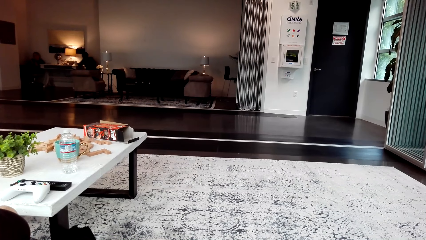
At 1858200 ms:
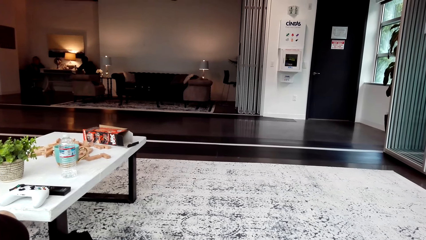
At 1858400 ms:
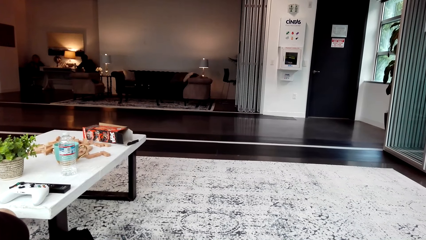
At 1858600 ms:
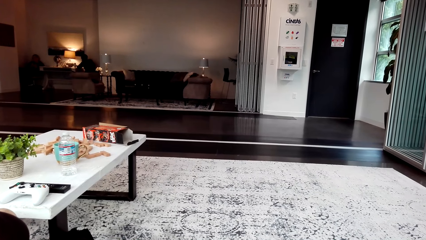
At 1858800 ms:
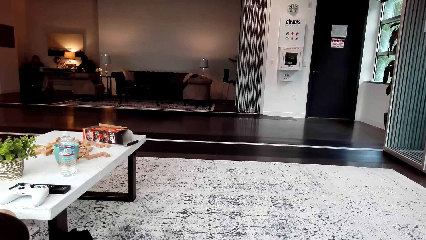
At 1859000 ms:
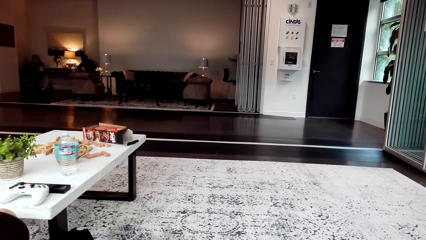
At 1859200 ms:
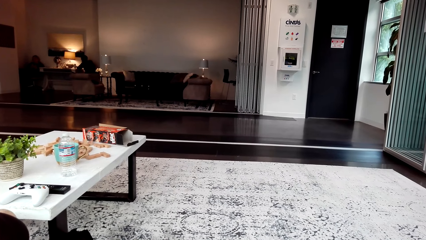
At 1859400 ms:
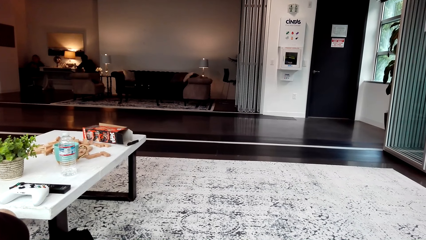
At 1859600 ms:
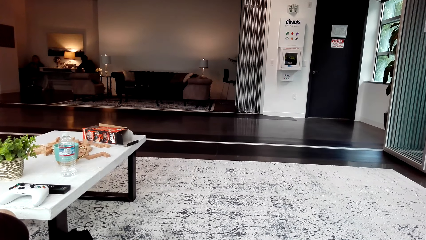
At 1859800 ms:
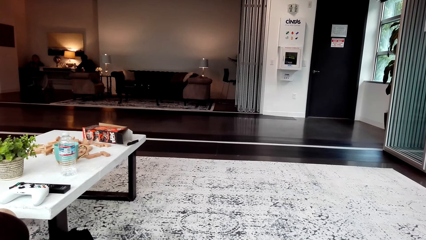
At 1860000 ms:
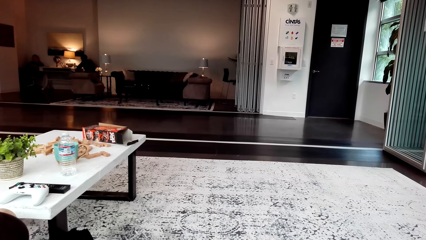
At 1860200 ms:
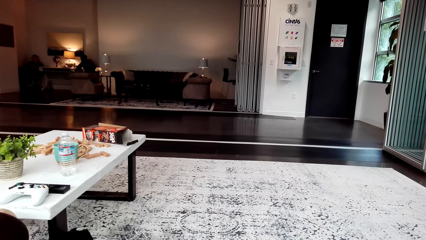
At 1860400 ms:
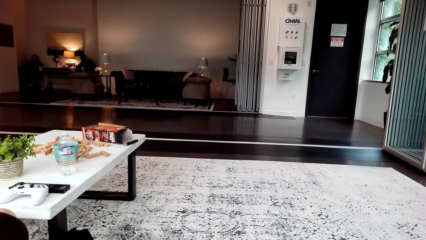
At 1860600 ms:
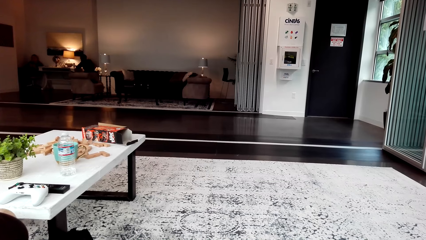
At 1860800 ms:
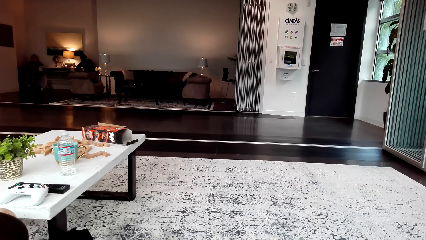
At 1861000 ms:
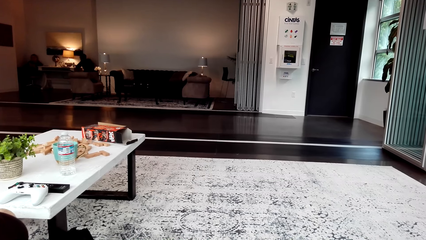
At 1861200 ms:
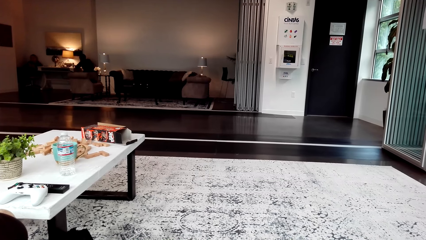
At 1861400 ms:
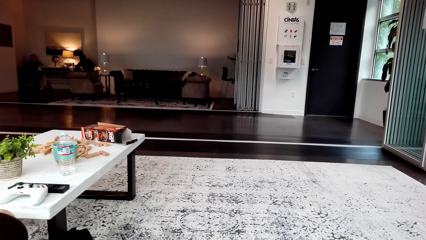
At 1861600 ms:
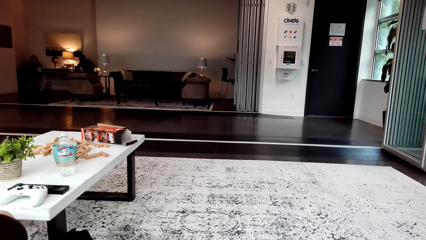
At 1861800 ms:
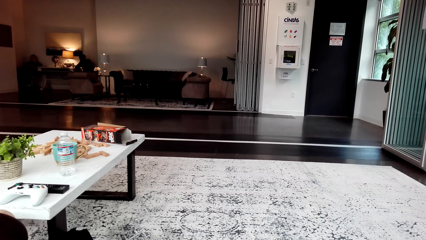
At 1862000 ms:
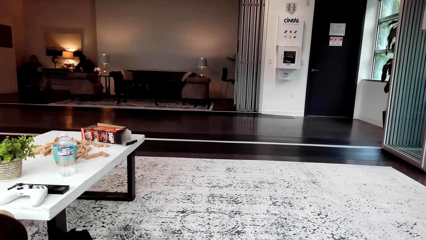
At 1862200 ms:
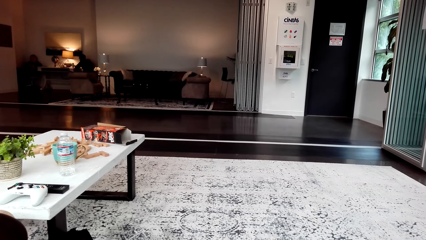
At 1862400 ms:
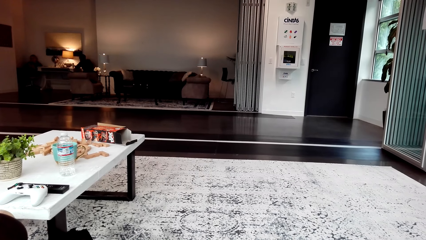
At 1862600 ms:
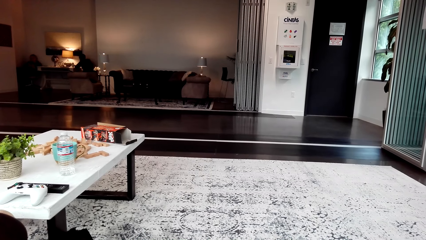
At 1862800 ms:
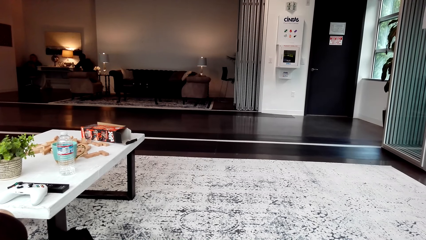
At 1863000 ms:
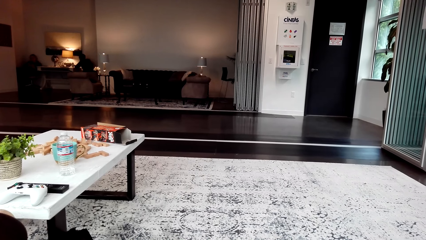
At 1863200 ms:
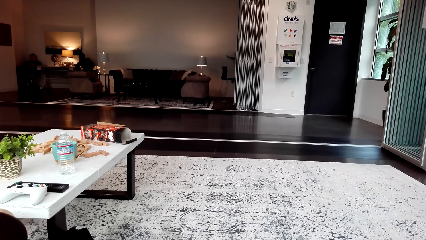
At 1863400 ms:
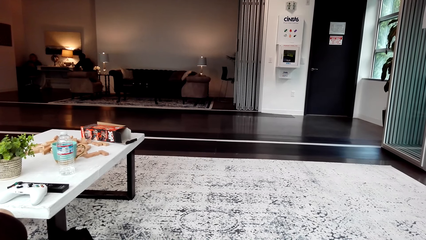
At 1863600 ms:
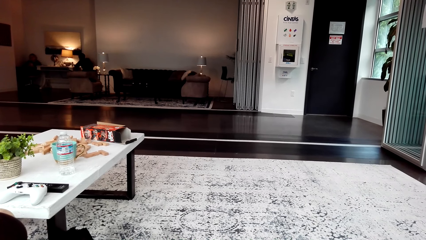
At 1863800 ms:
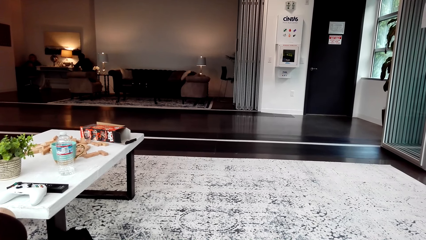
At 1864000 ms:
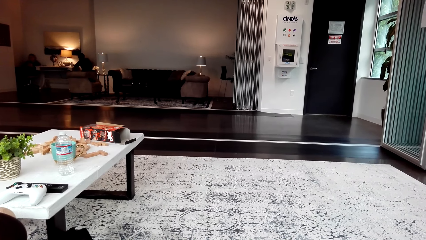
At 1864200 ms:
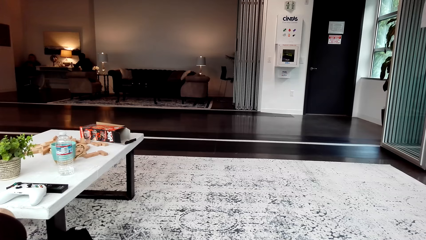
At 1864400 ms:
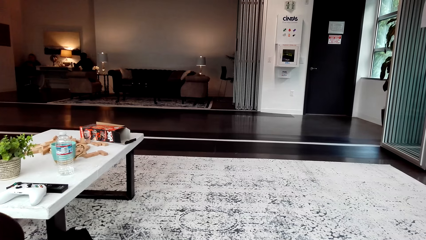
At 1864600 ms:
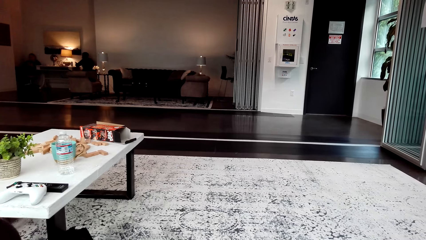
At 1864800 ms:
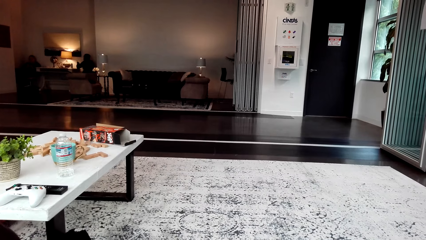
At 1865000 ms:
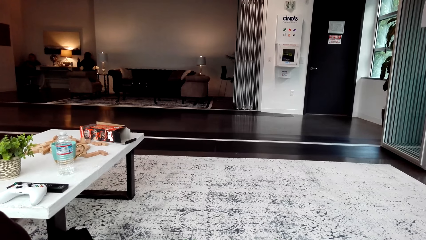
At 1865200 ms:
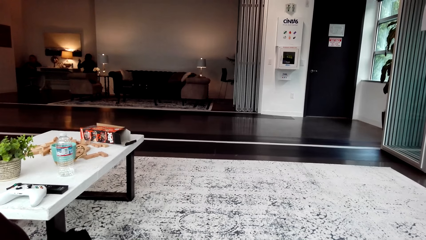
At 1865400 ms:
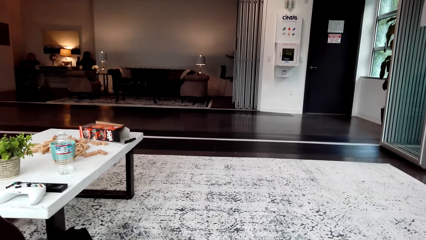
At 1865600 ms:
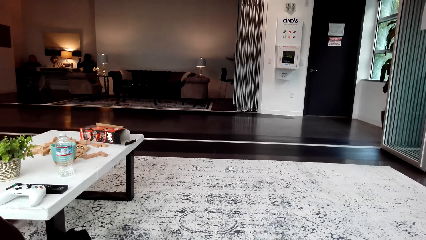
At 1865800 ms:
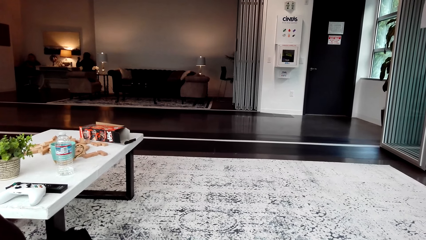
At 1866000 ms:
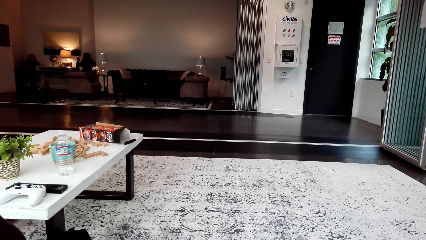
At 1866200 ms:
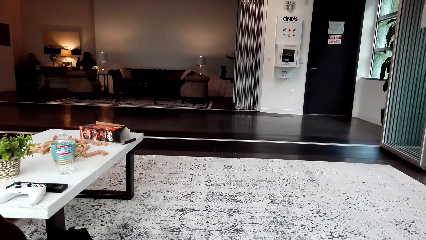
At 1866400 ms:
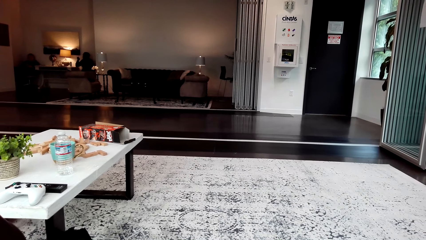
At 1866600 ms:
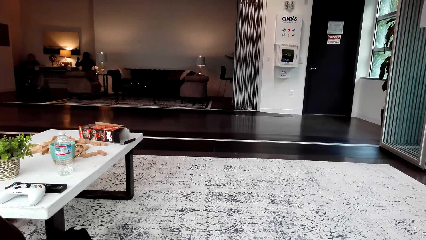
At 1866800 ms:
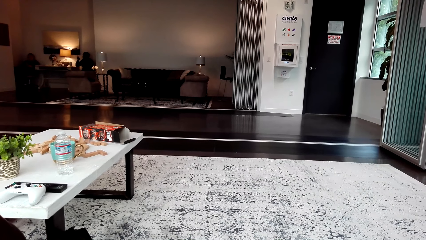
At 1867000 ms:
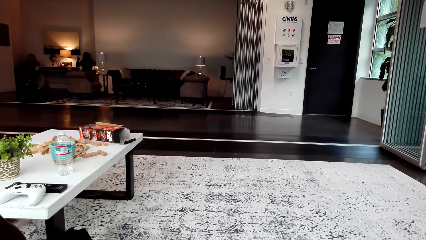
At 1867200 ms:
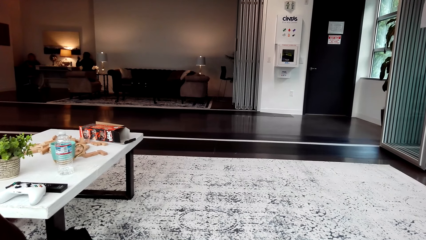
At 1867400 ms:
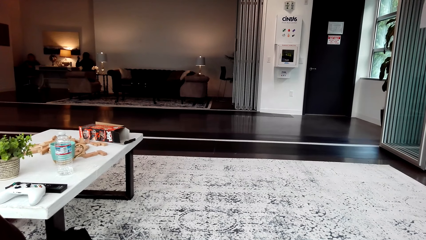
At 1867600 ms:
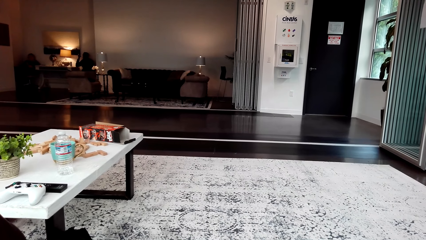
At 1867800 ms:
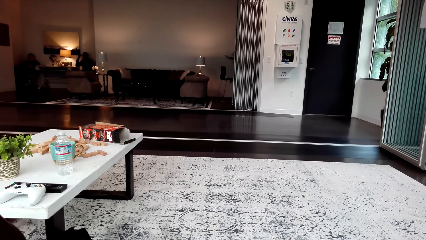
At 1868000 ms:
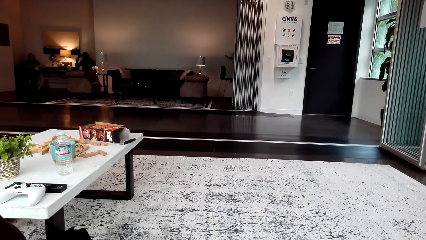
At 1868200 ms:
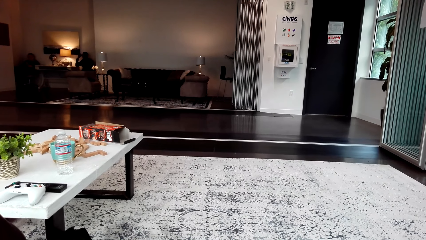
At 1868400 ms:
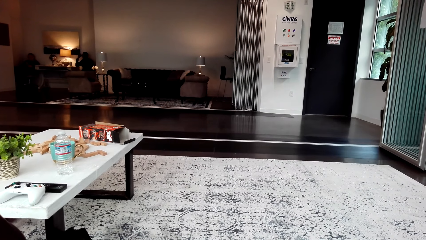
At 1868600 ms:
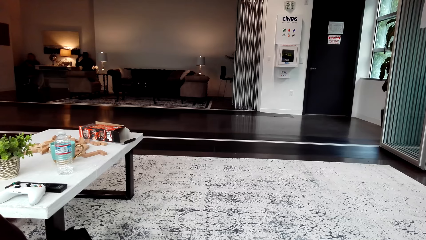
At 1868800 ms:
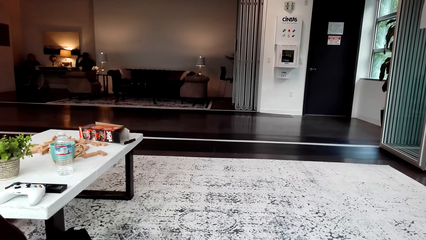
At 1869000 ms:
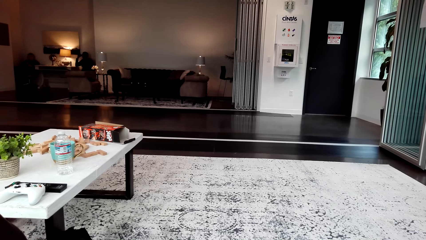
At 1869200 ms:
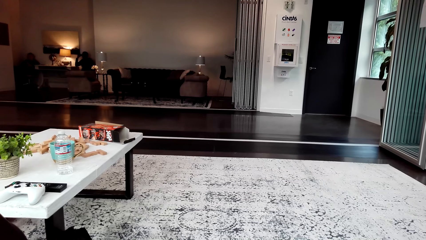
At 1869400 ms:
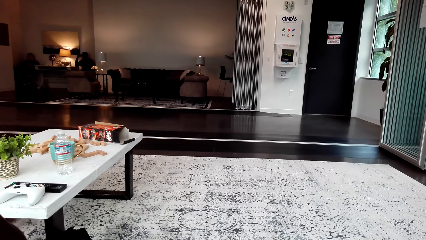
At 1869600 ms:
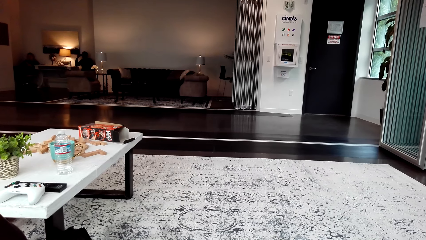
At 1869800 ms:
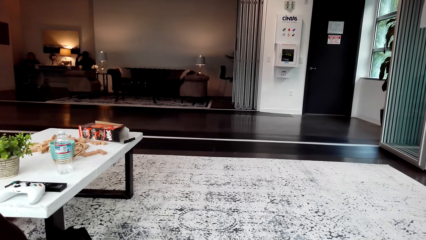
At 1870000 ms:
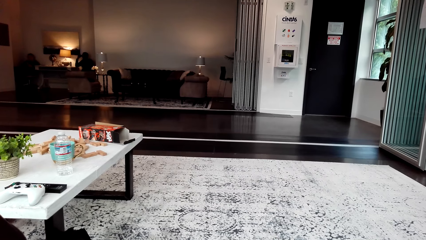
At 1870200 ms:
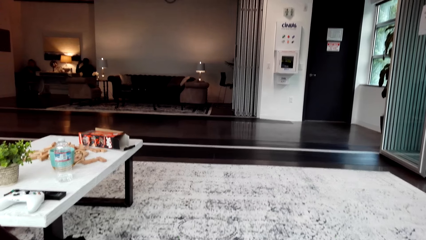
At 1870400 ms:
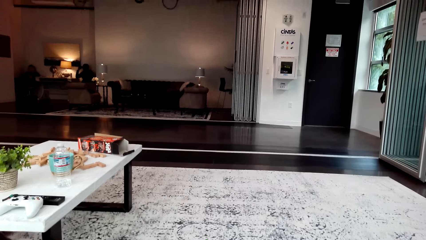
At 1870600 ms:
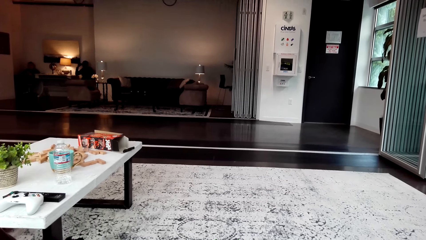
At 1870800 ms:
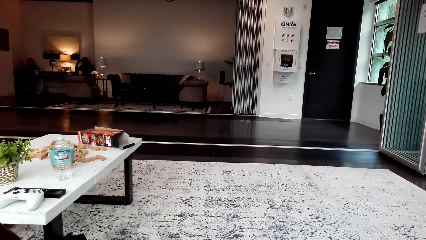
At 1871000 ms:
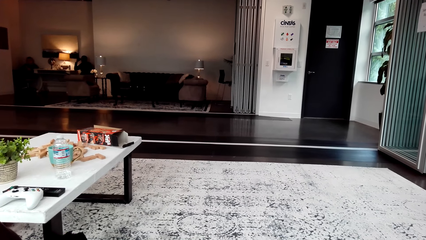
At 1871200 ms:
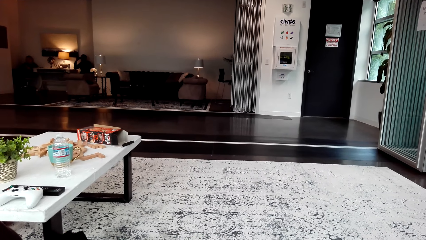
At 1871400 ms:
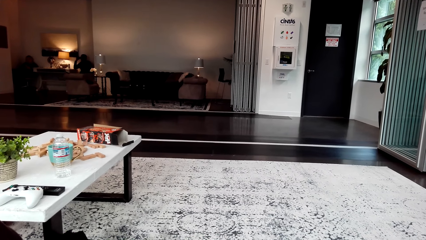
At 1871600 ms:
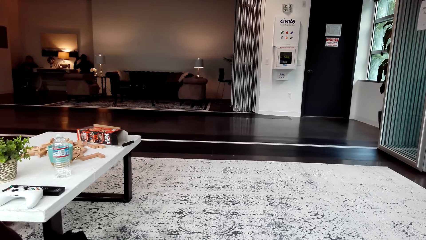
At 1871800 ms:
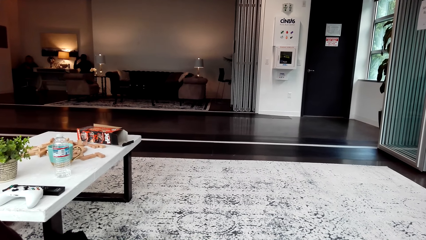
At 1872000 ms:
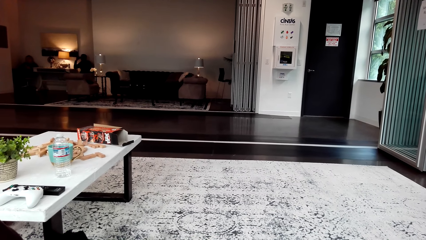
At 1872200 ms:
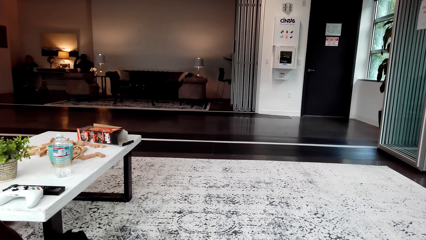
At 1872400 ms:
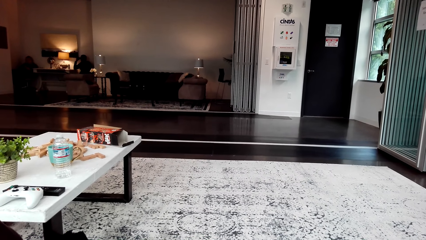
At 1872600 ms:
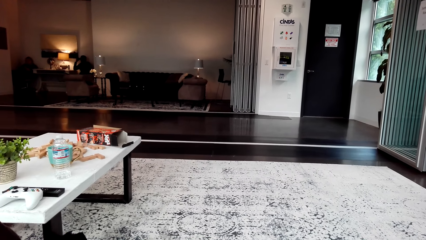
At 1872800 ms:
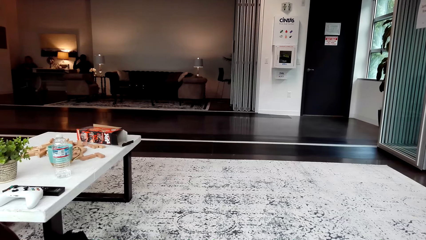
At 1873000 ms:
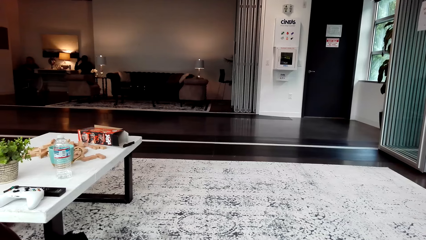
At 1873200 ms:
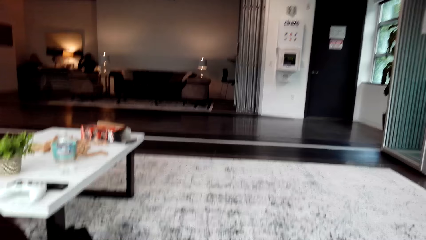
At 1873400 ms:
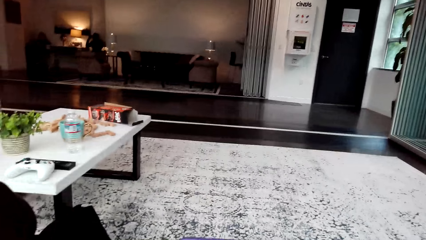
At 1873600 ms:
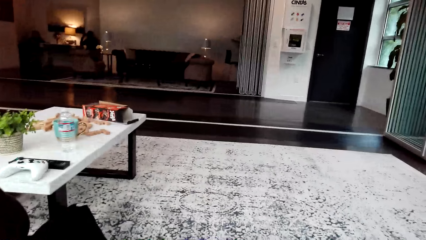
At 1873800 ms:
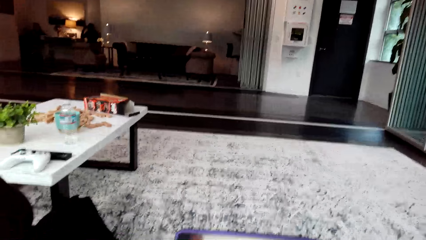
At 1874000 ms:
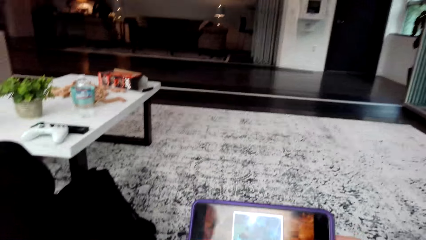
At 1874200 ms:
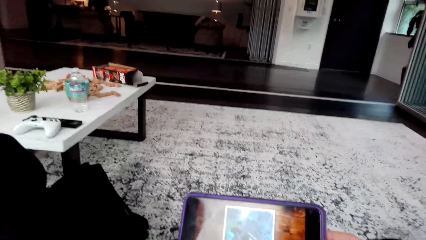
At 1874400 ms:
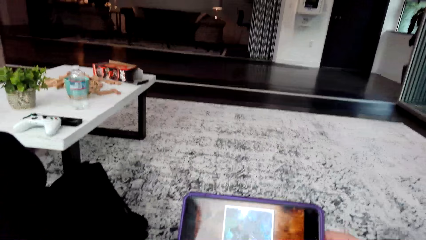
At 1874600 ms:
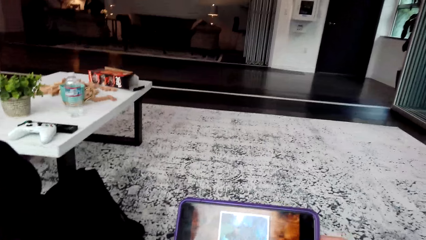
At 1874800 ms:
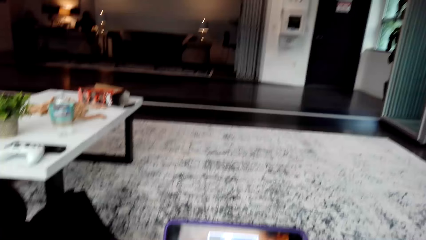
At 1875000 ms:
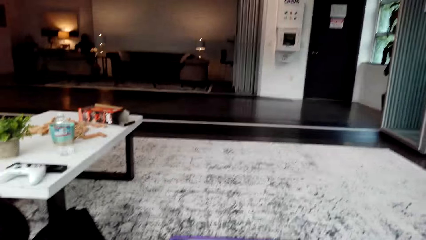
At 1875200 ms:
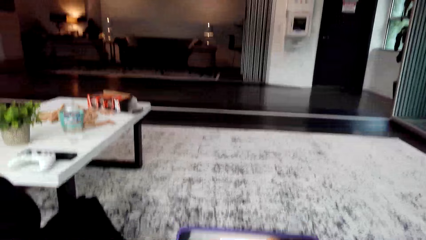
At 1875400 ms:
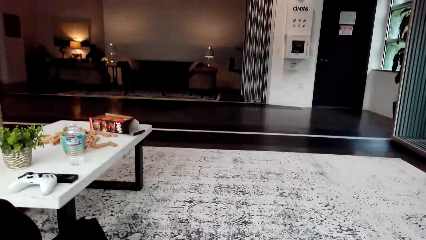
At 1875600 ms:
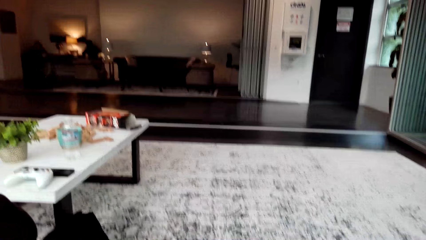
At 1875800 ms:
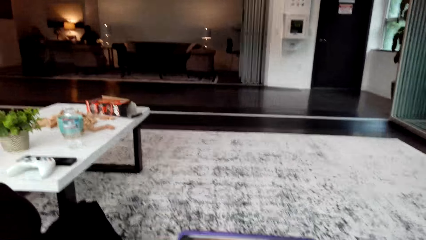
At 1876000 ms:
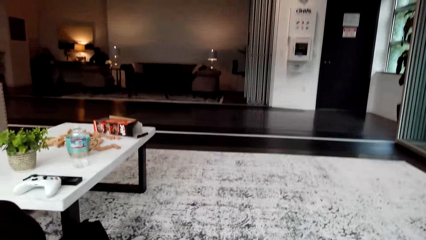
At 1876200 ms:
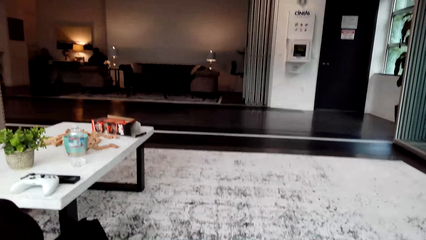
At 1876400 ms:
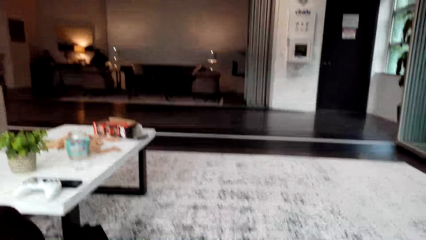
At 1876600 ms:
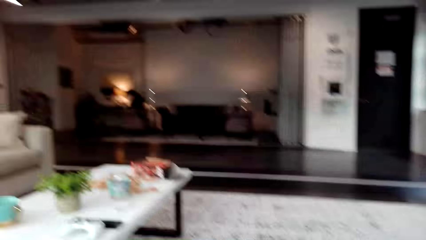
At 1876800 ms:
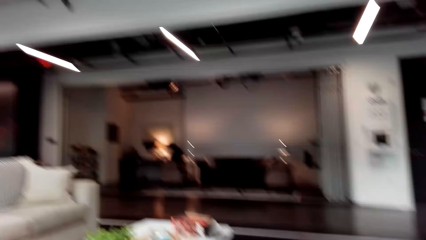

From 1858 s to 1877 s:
A woman watches the video. The woman talks. The camera wearer uses the phone.
